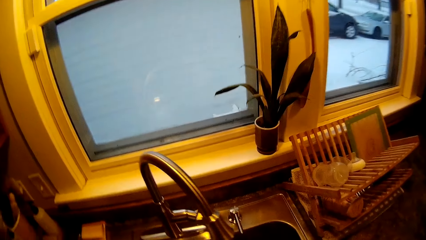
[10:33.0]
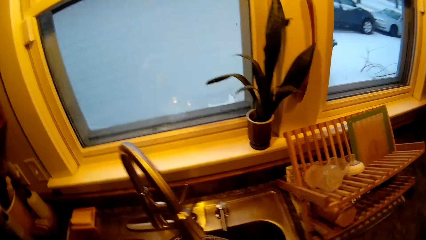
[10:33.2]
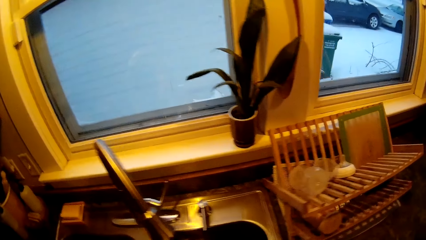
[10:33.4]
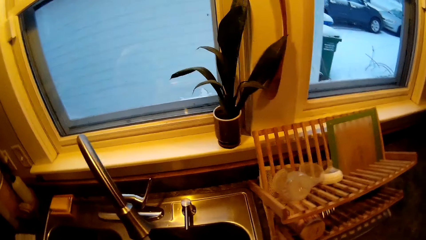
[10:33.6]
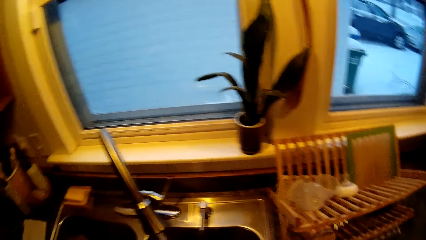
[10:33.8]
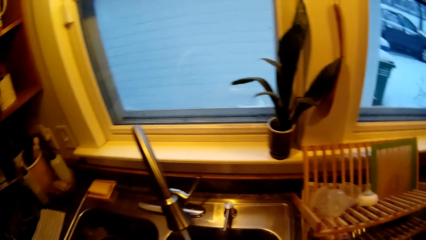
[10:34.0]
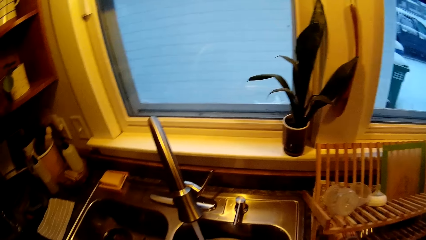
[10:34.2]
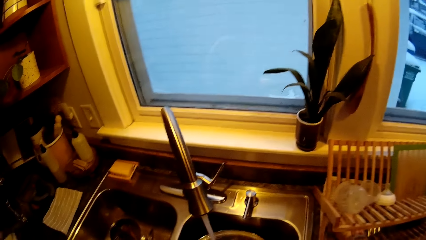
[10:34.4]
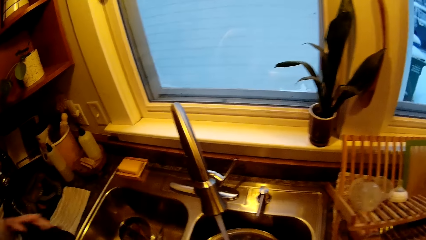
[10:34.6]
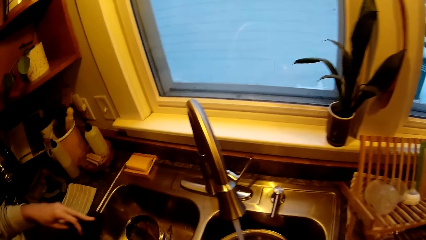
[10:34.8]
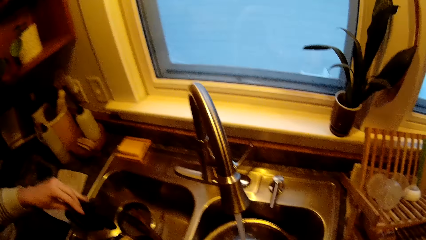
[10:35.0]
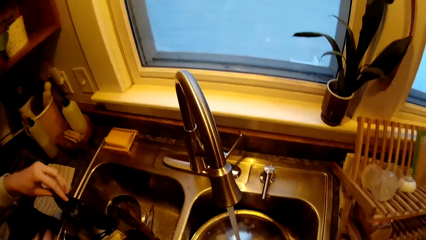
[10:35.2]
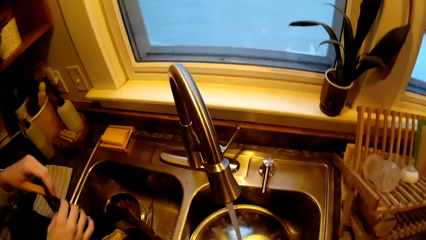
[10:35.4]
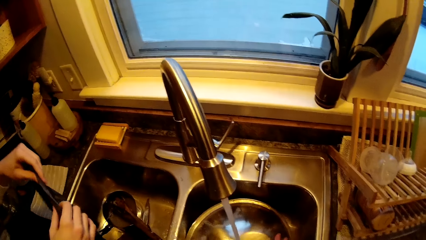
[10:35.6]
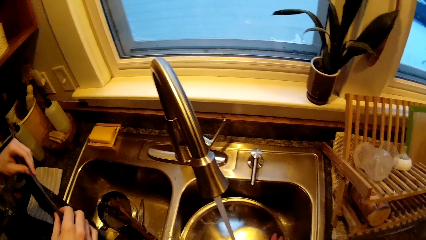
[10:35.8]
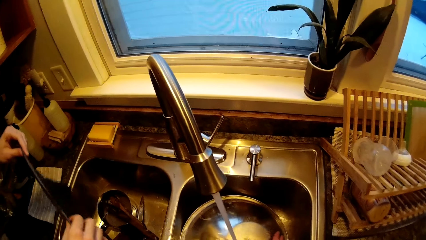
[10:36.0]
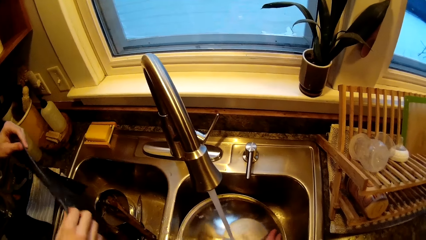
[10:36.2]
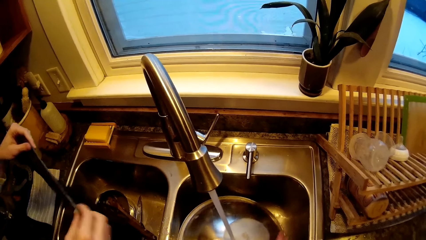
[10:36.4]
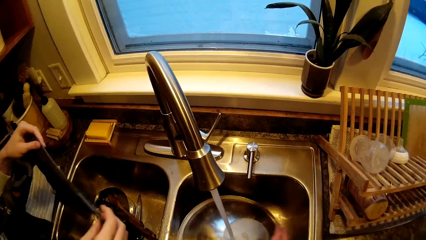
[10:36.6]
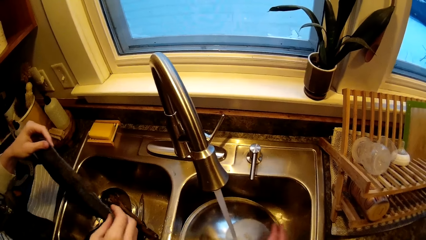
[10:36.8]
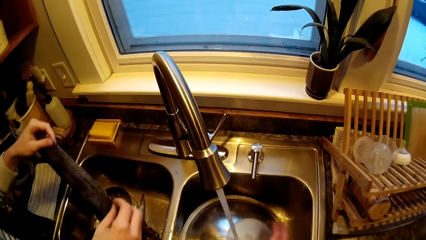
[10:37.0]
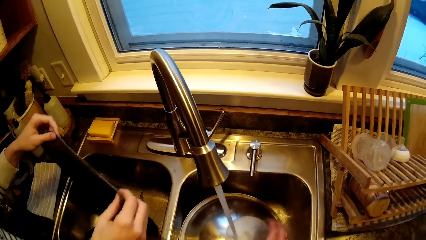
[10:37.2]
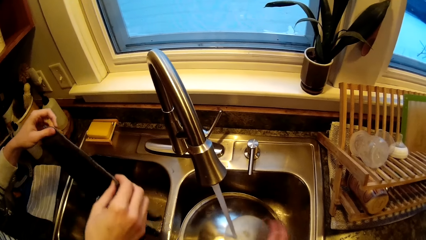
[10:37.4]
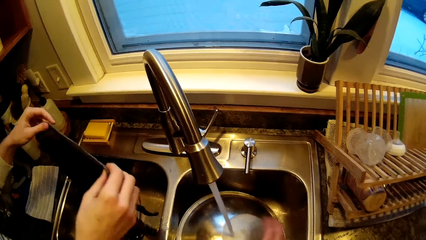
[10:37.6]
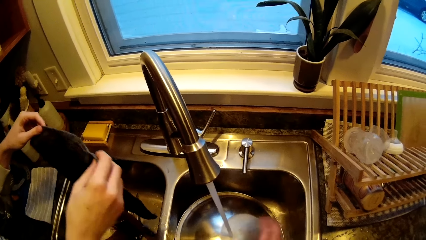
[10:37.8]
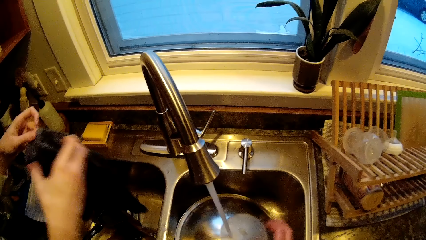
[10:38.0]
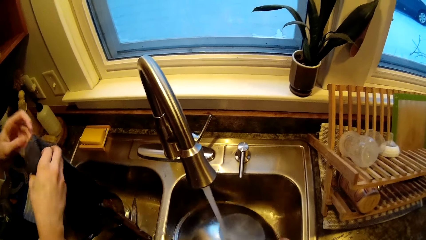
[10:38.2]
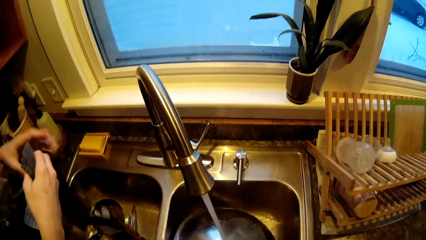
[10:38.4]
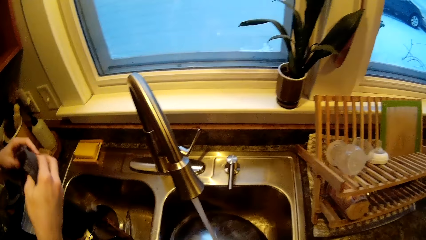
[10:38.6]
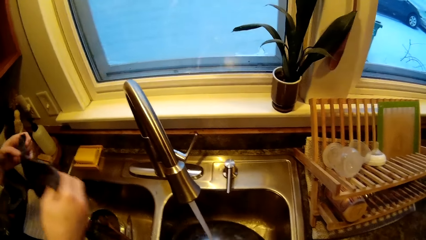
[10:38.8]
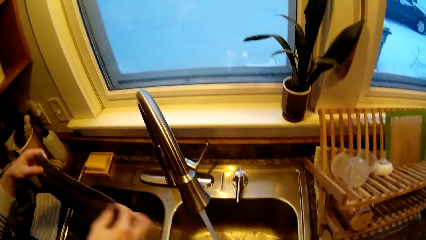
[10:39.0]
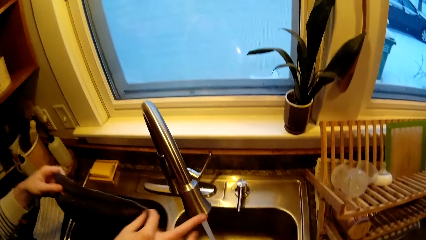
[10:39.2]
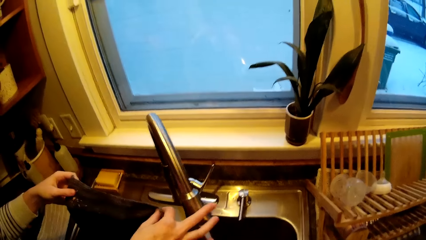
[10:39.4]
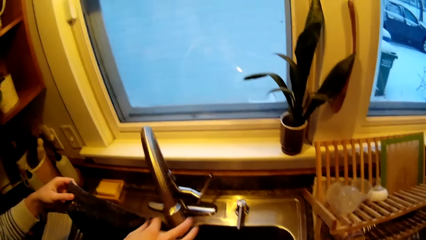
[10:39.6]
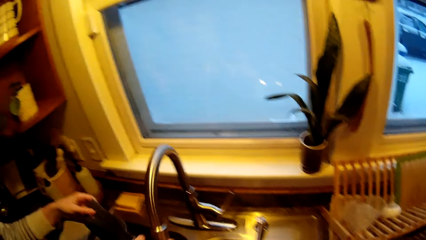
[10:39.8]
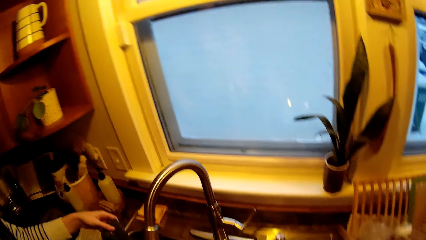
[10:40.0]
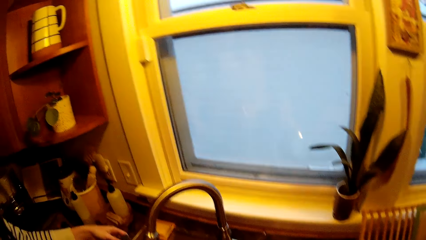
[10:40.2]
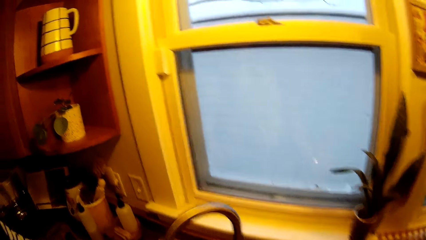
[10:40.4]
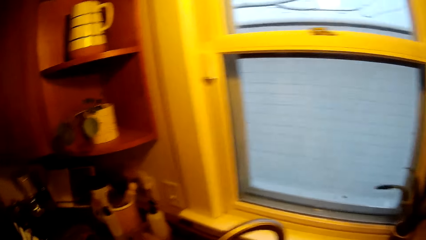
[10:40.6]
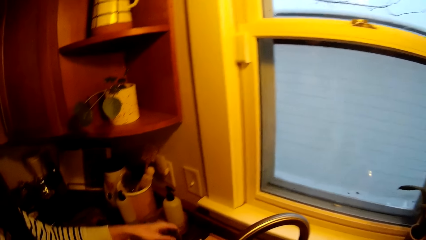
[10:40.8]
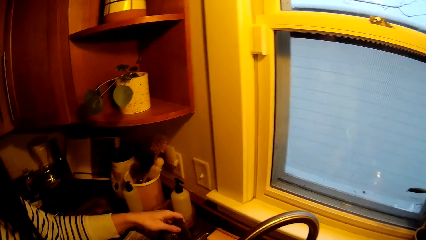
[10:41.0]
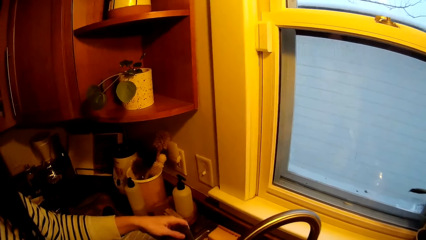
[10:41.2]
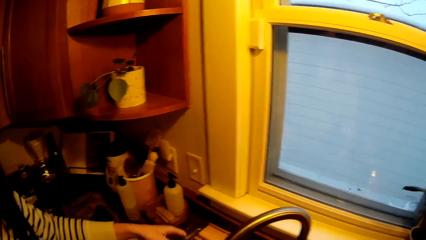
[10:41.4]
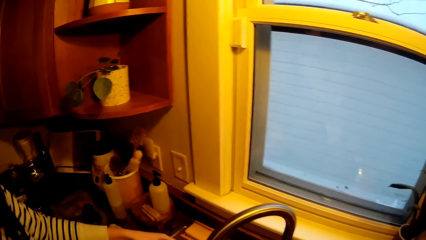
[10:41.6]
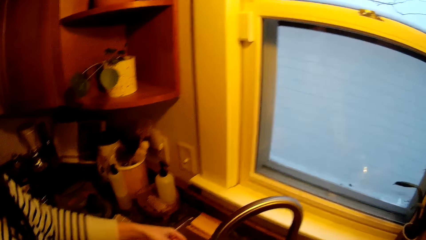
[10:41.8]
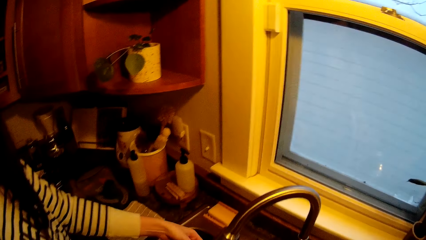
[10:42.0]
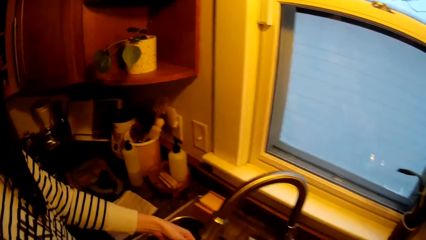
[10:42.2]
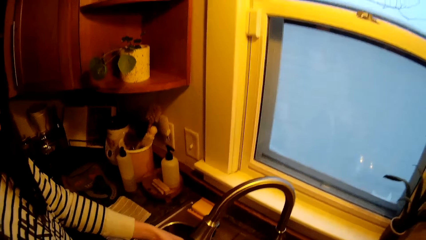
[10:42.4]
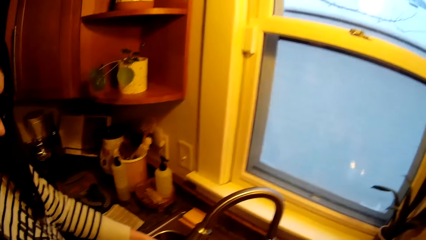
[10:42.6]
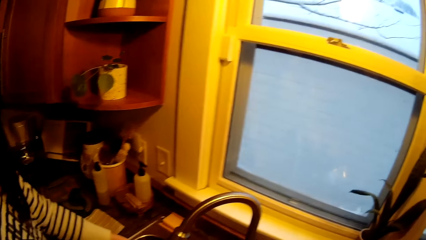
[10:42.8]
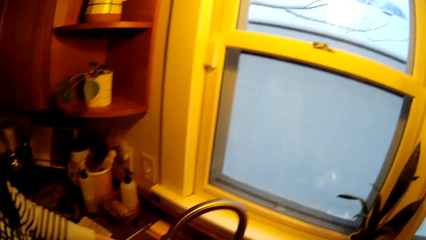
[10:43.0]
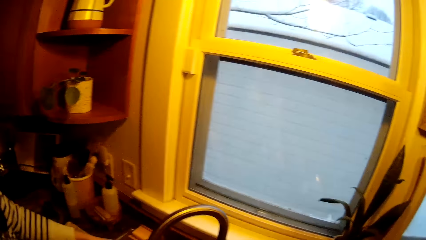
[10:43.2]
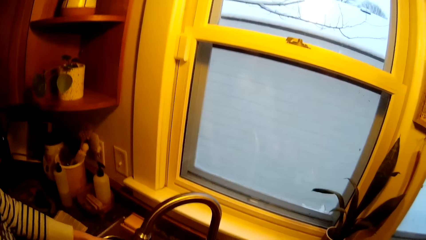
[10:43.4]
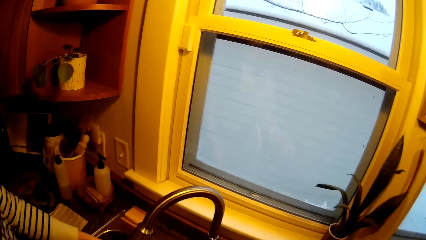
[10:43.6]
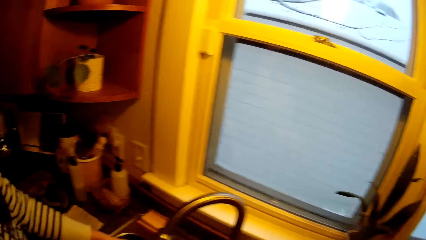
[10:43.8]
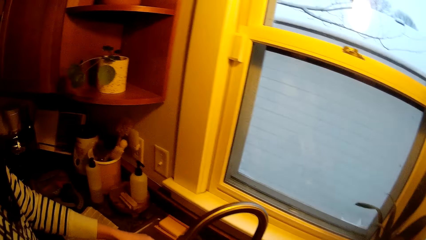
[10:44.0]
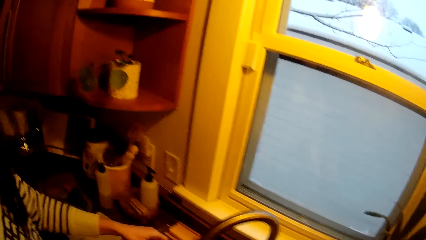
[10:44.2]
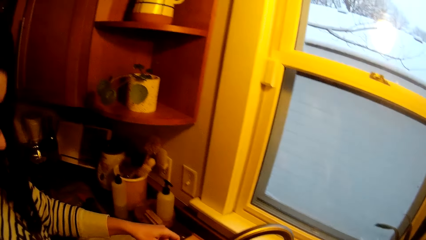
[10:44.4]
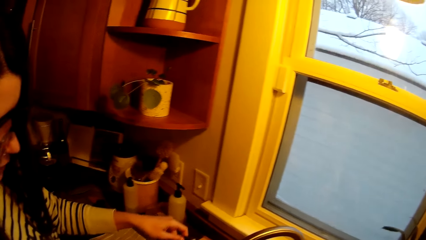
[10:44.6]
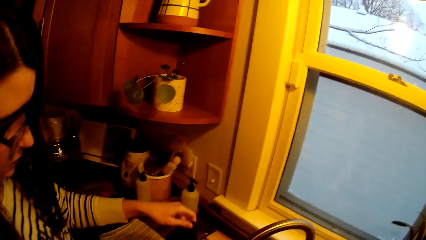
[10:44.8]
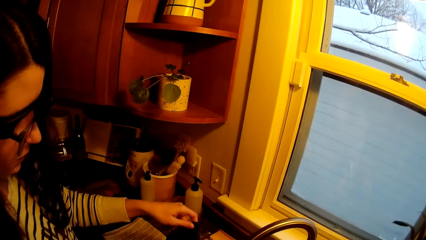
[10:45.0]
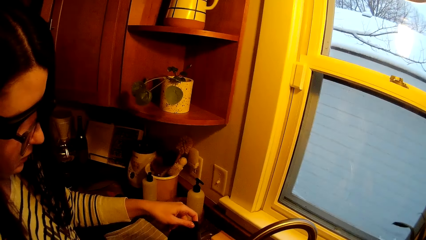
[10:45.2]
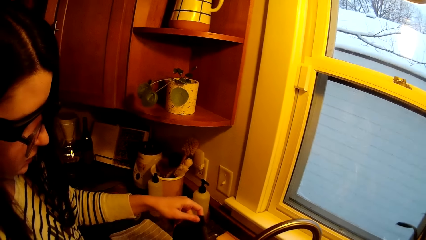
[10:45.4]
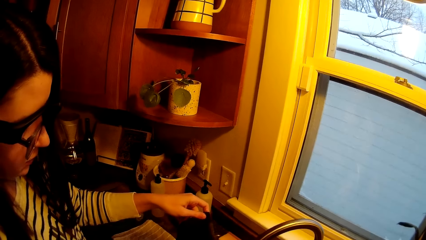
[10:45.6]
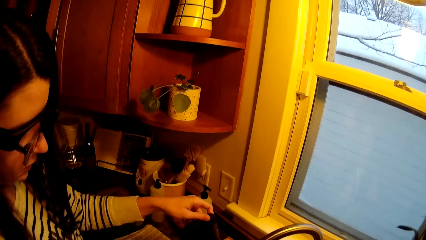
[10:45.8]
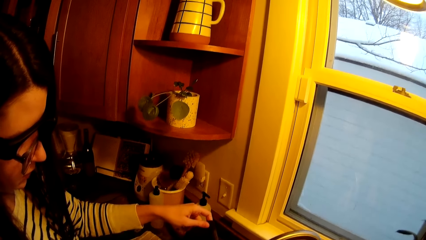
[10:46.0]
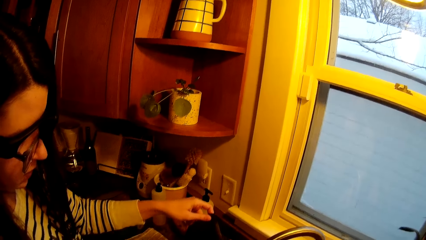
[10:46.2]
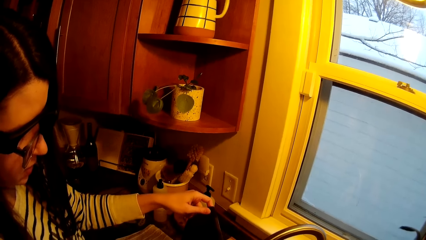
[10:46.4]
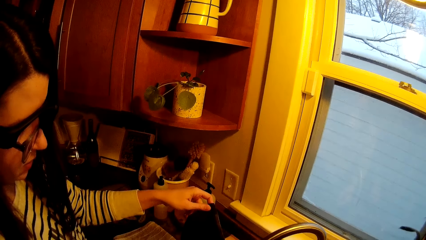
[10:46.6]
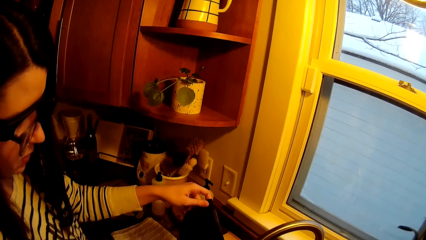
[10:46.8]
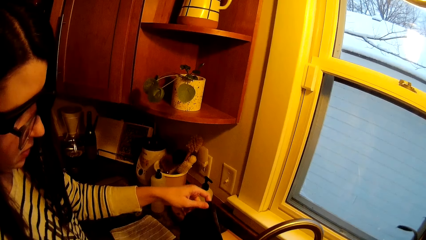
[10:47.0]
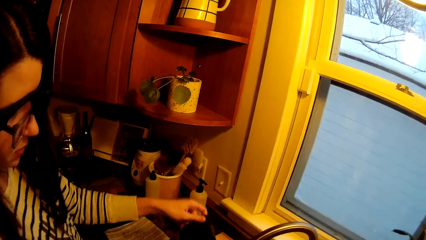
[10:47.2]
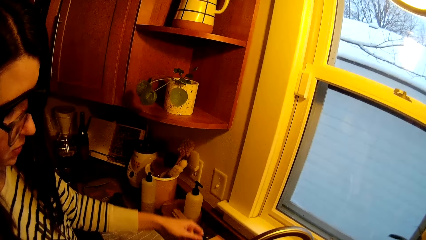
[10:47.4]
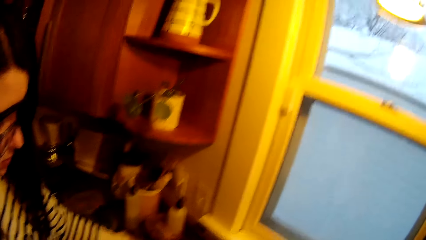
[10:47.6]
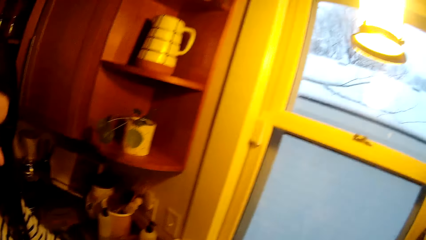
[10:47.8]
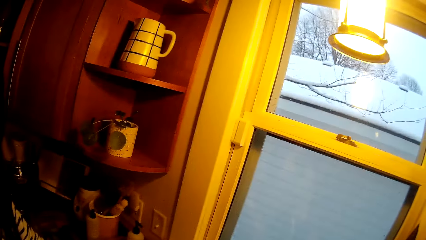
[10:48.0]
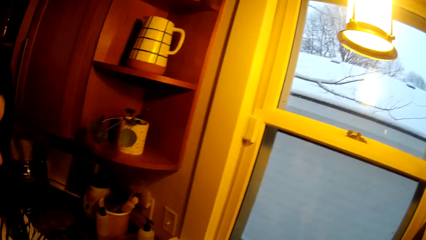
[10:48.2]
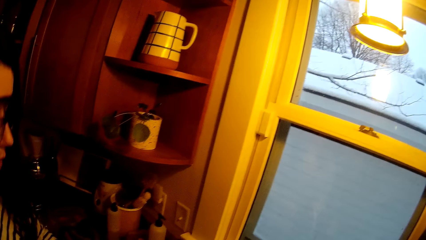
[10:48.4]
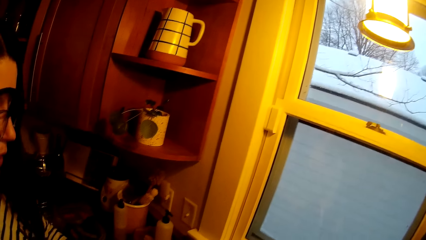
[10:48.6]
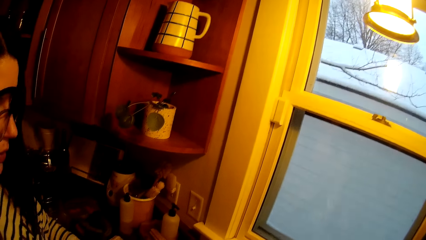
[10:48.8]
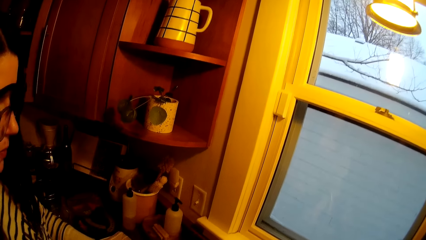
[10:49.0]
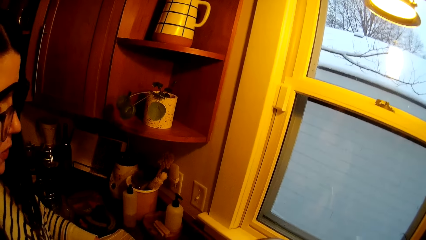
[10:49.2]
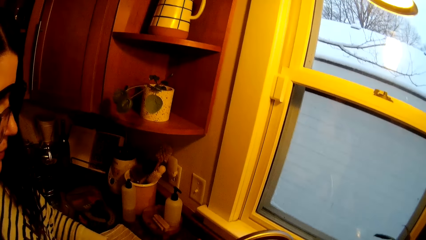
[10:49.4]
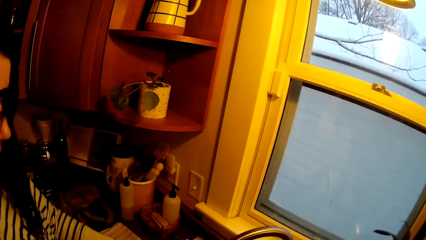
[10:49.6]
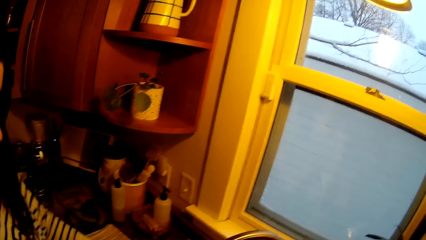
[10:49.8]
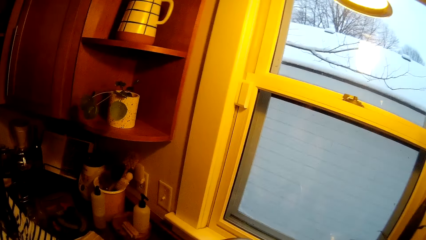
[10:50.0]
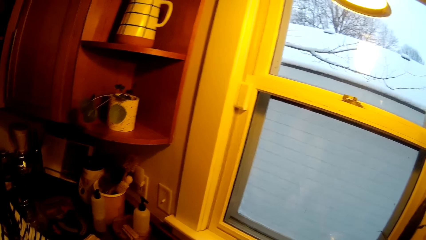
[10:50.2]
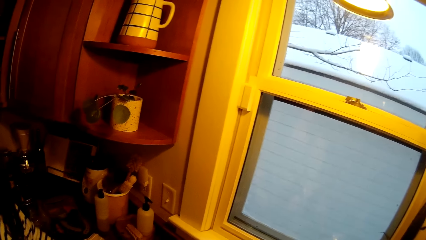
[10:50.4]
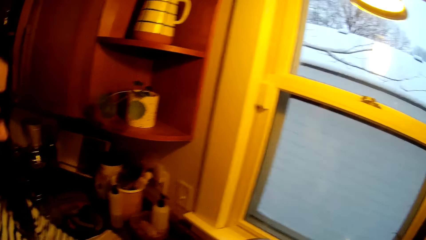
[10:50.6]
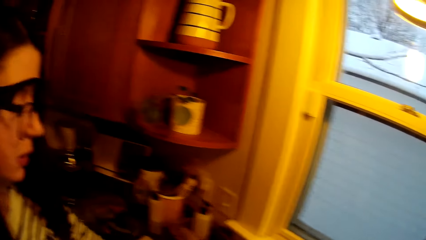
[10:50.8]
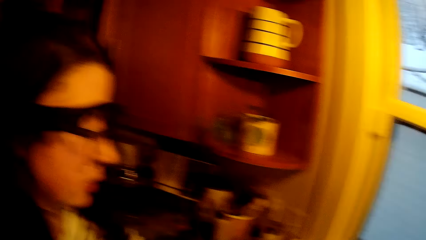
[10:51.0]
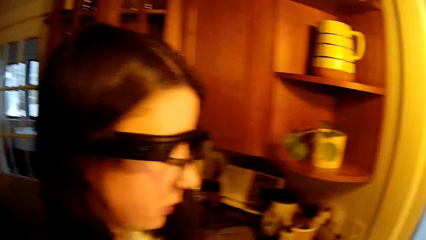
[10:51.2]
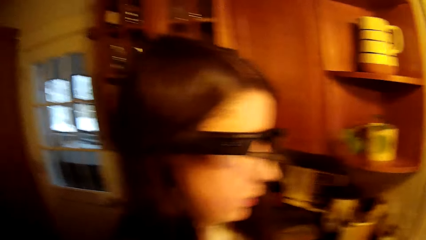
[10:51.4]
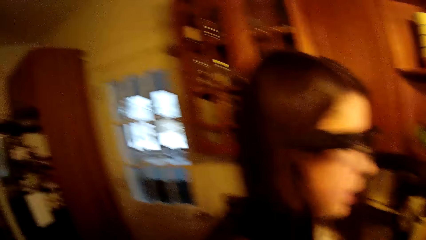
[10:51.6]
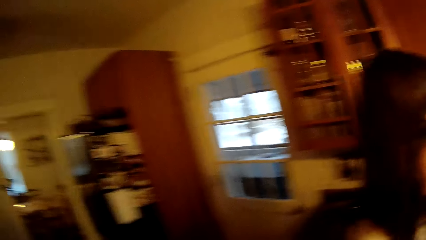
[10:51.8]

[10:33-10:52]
A woman holds out a rag with both hands. The camera wearer straightens the kitchen towel. The woman adjusts the tap with her right hand. The camera wearer cleans the kitchen towel in the sink. Another woman washes the rag with both hands. The camera wearer interacts with the other woman.
